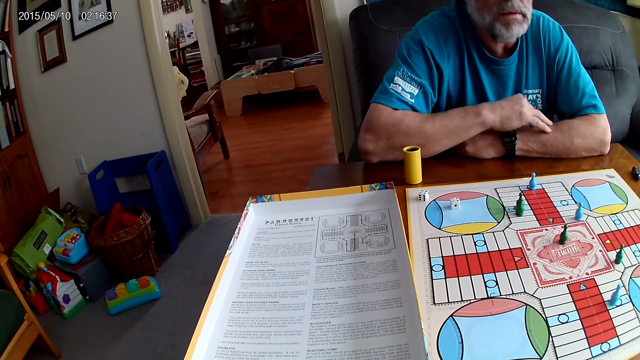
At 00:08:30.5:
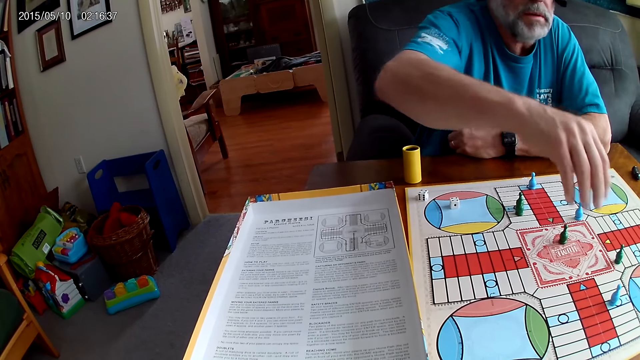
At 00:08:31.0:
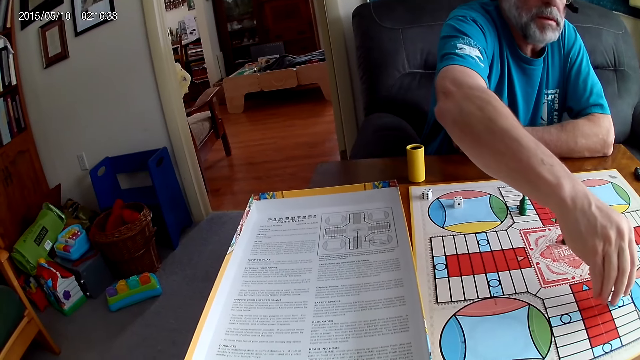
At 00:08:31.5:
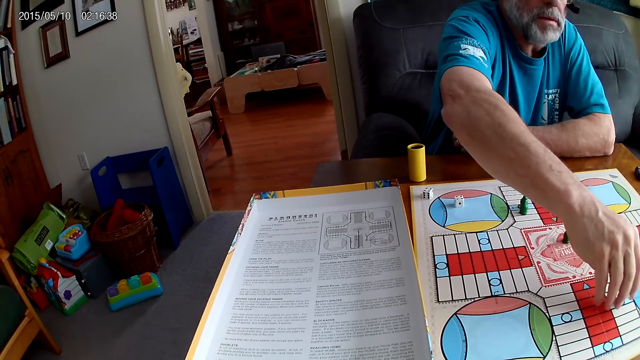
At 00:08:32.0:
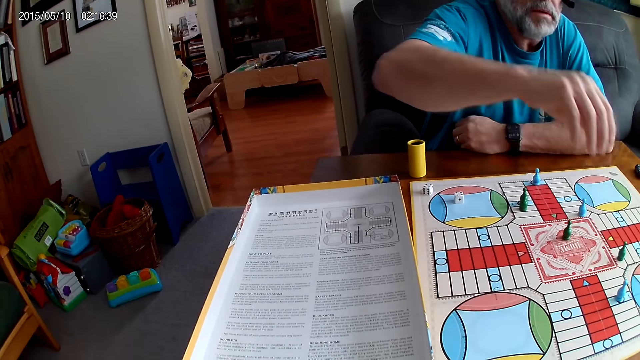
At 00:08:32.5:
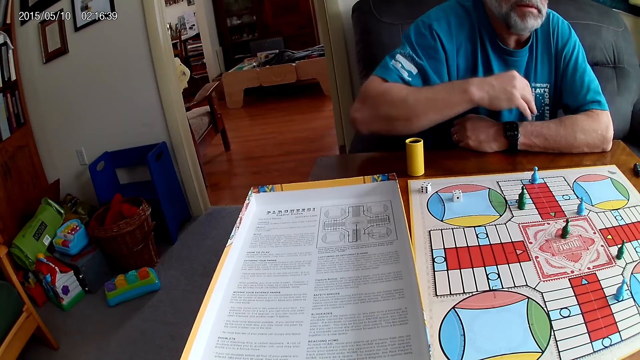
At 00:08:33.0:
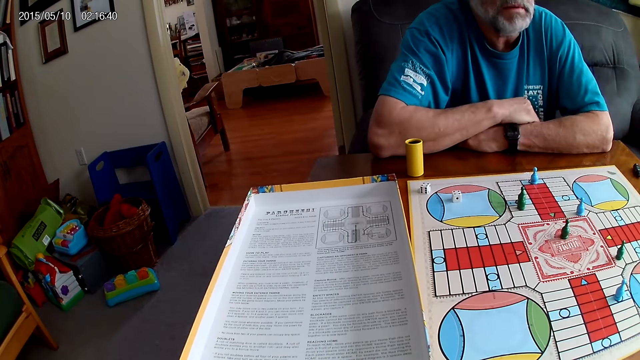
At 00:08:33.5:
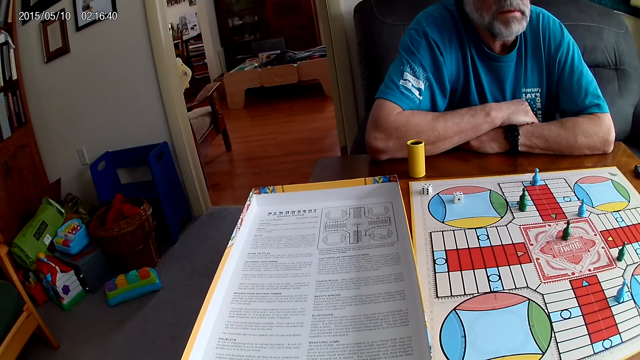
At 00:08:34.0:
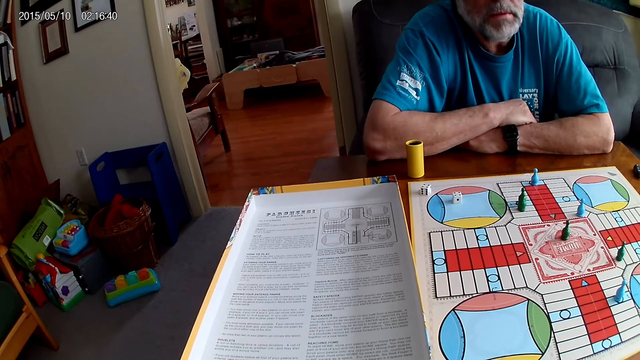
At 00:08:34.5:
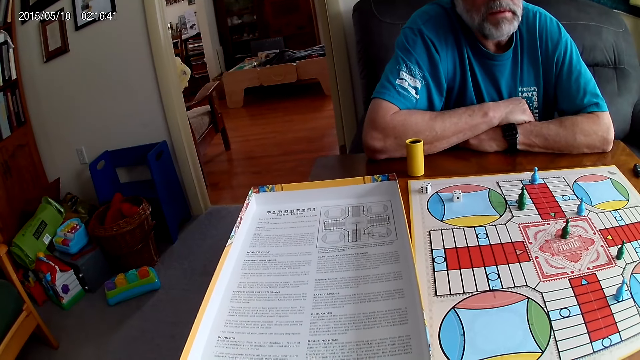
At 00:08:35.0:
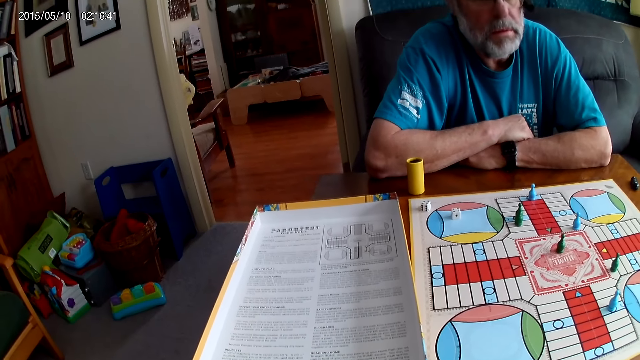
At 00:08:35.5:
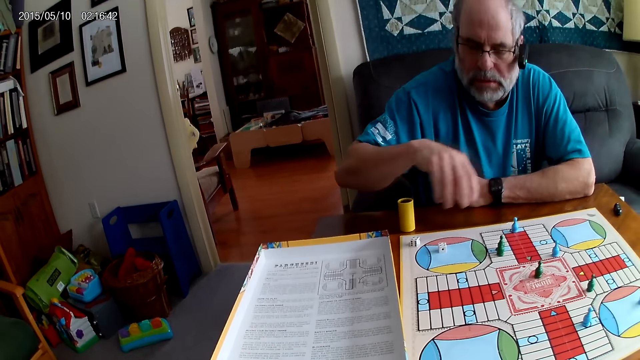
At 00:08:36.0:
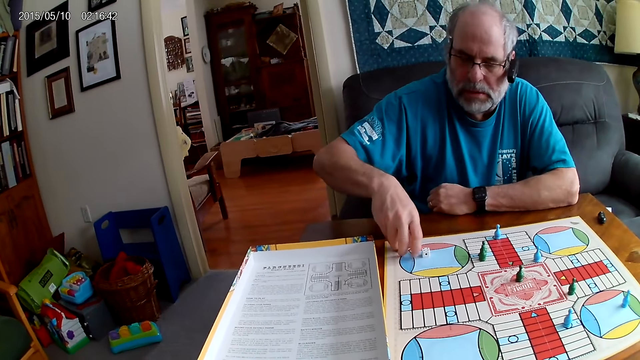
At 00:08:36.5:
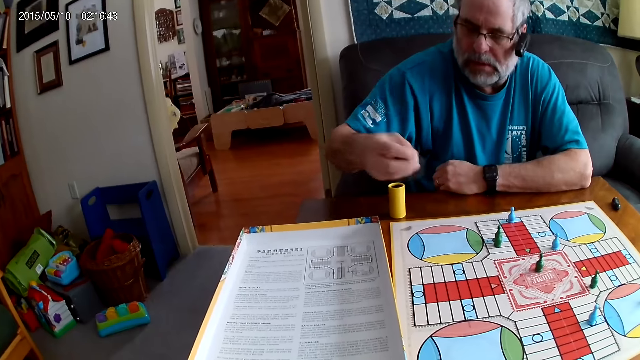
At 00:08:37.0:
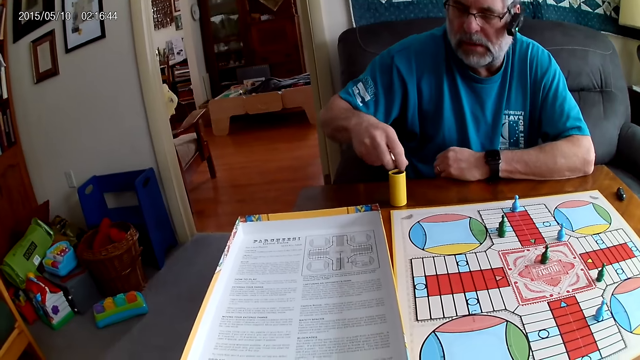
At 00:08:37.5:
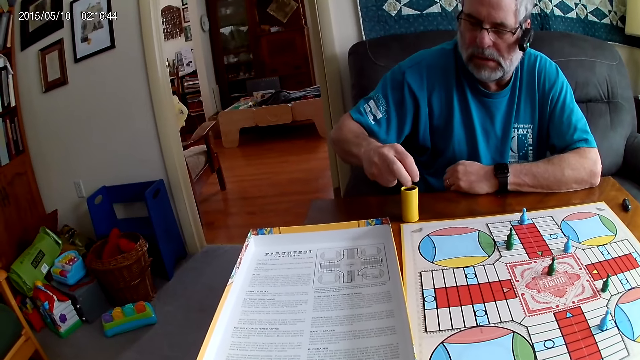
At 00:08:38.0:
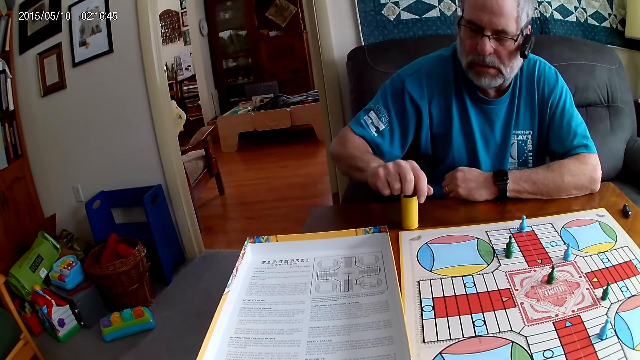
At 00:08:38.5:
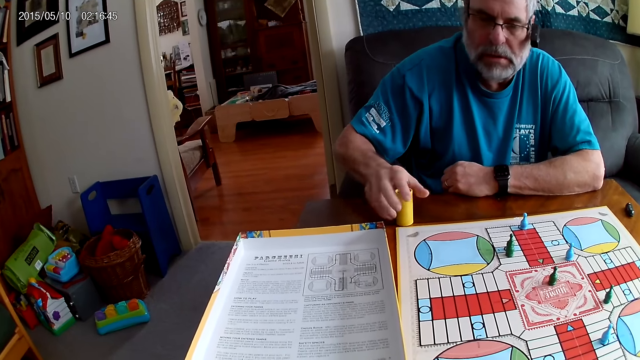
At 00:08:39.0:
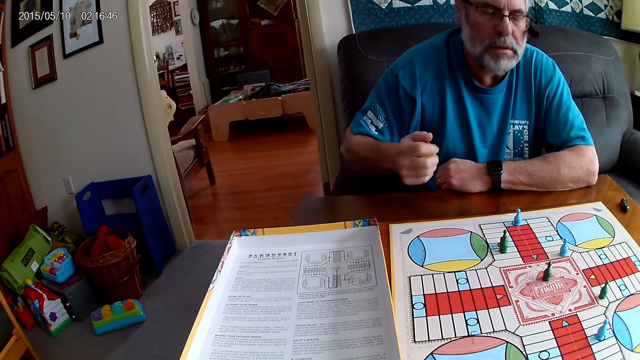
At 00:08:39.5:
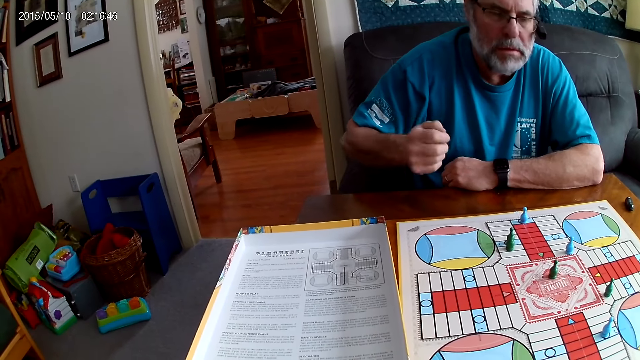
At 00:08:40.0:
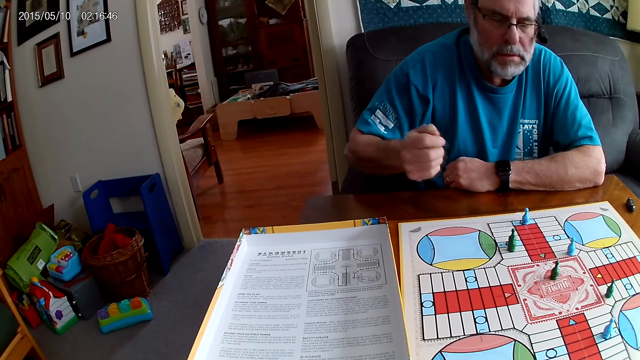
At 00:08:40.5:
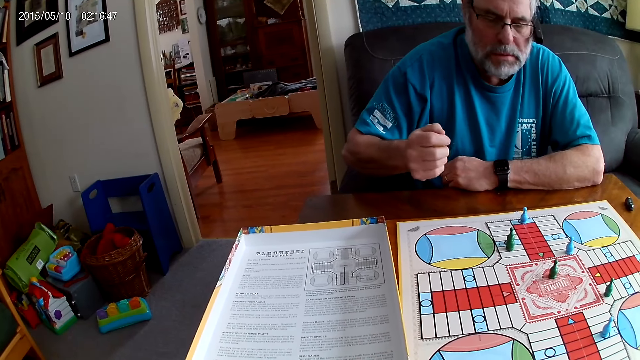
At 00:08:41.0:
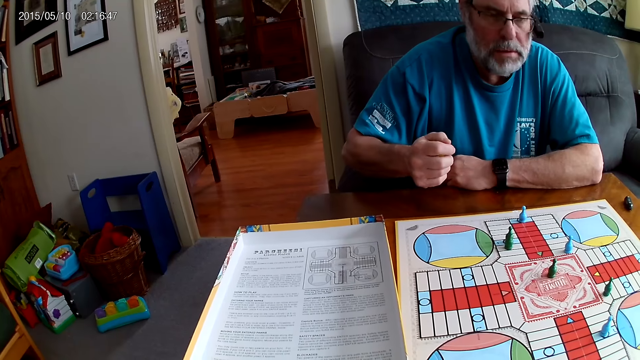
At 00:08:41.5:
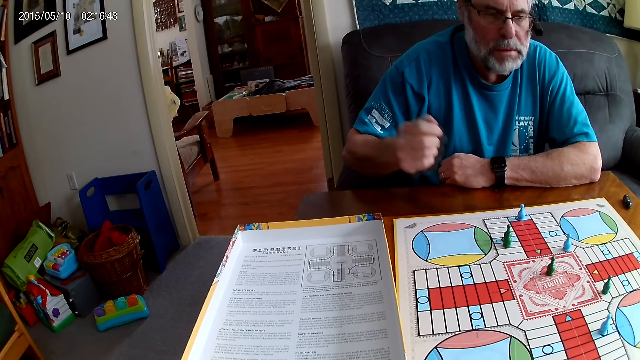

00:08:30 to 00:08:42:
A man touches the green pawn on the Ludo board with his right hand. The camera wearer reads the instruction. The man picks the dice on the table with his right hand. He puts the dice in the container with his right hand. He shuffles the dice in the container with his right hand.

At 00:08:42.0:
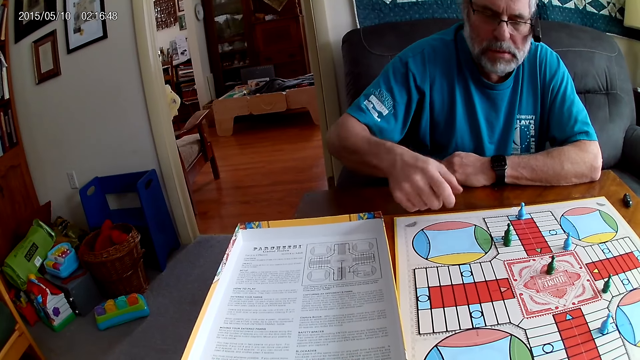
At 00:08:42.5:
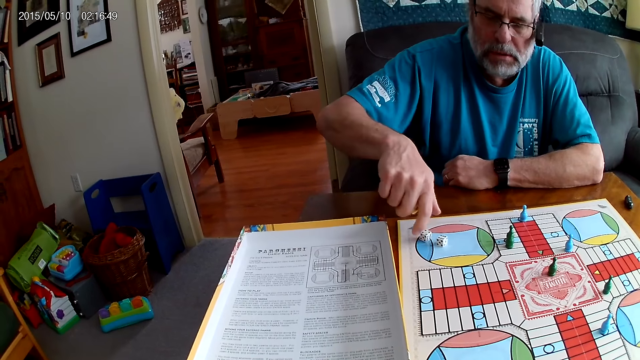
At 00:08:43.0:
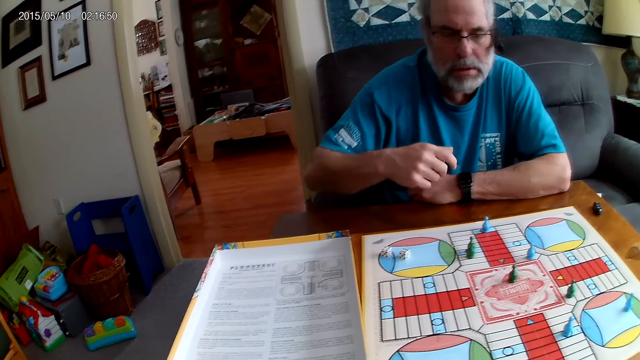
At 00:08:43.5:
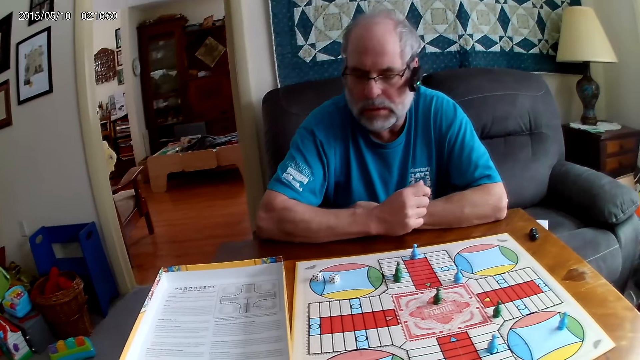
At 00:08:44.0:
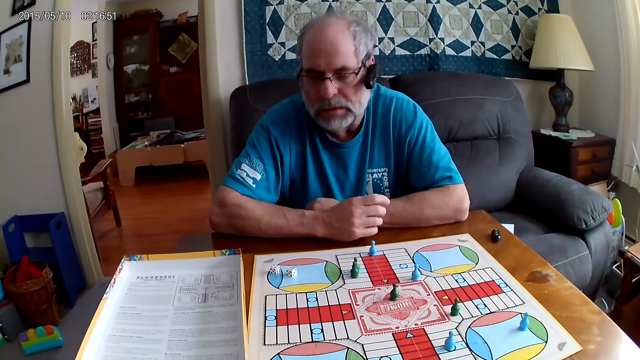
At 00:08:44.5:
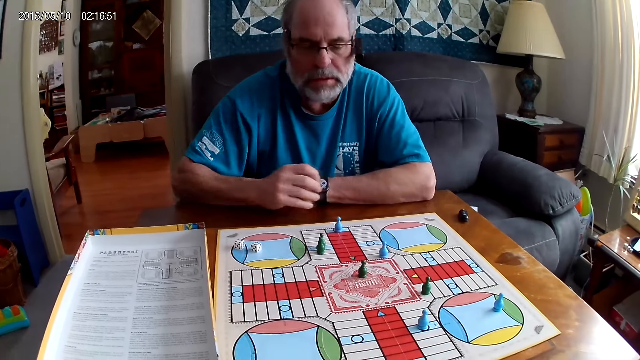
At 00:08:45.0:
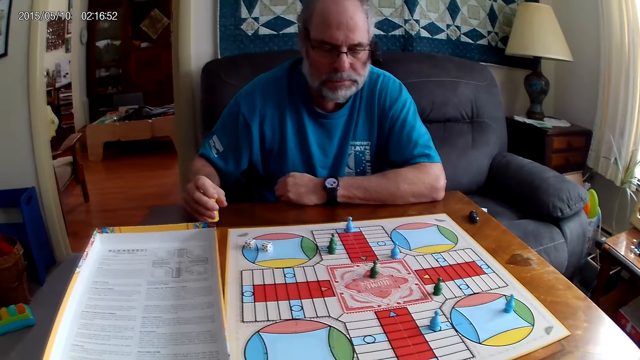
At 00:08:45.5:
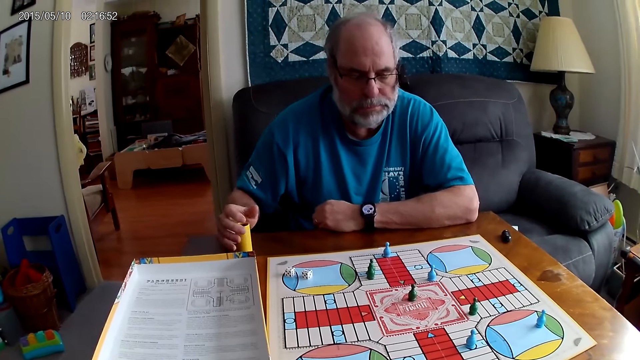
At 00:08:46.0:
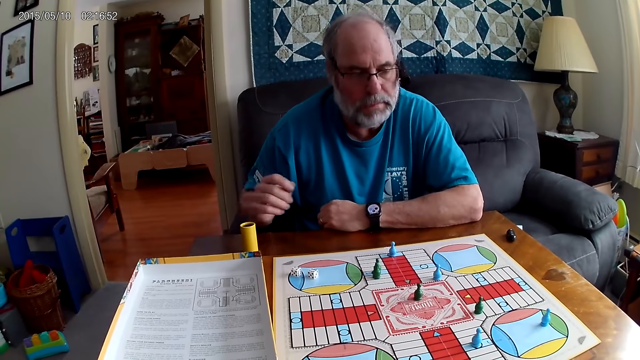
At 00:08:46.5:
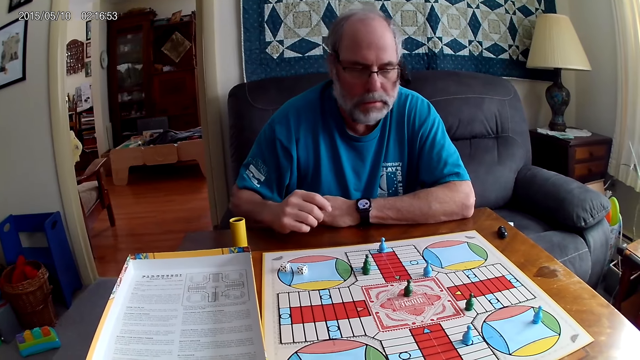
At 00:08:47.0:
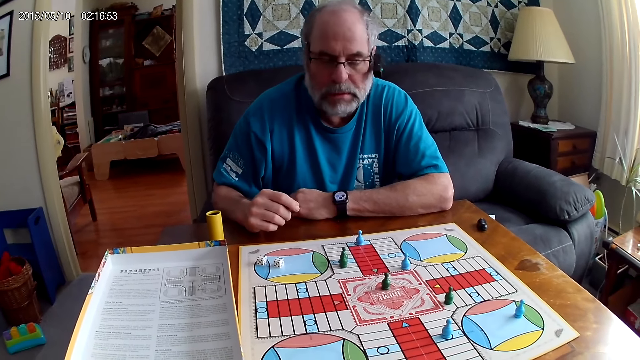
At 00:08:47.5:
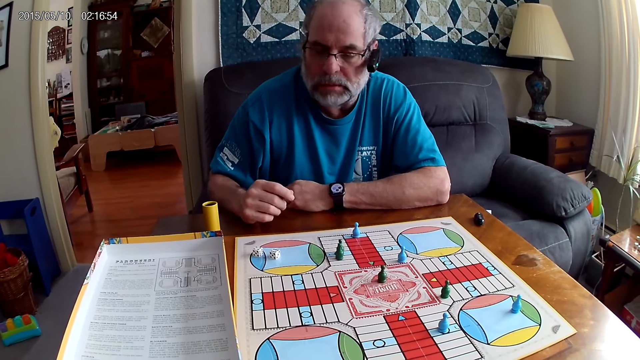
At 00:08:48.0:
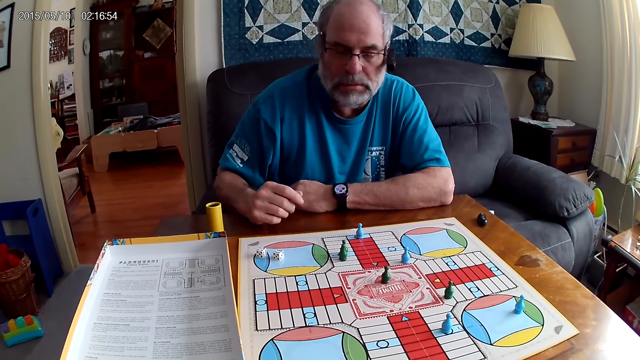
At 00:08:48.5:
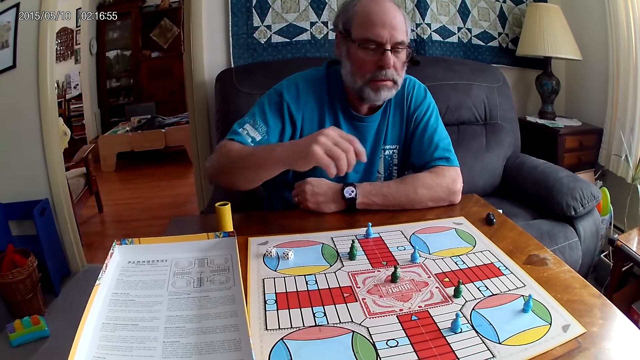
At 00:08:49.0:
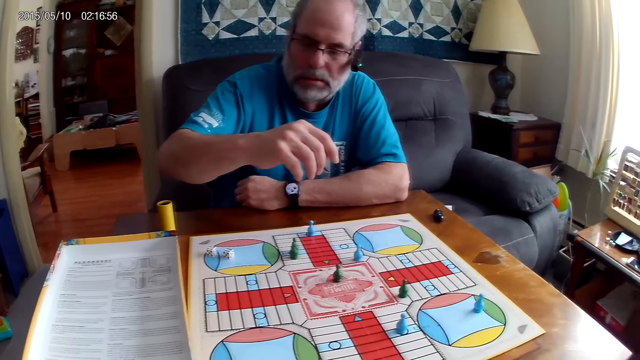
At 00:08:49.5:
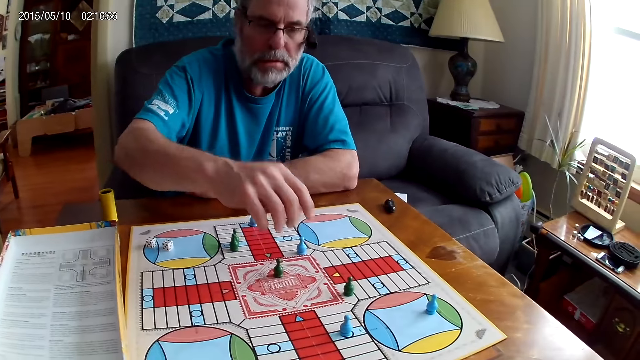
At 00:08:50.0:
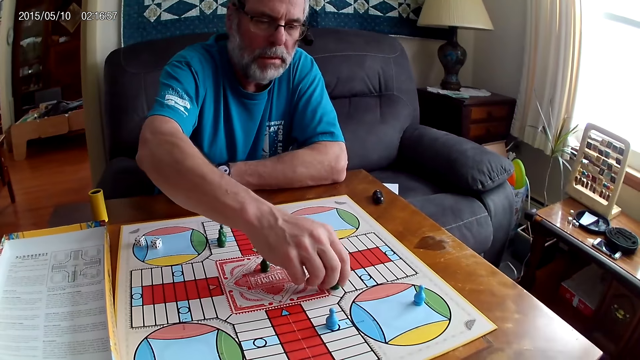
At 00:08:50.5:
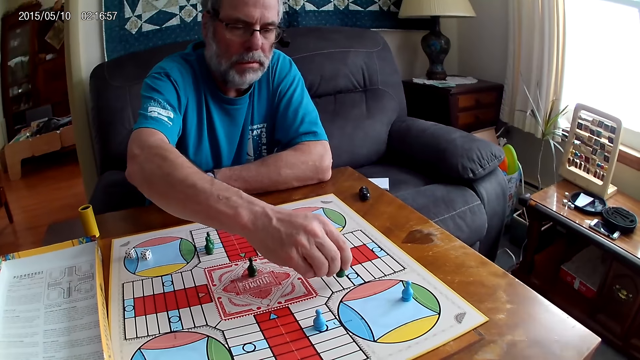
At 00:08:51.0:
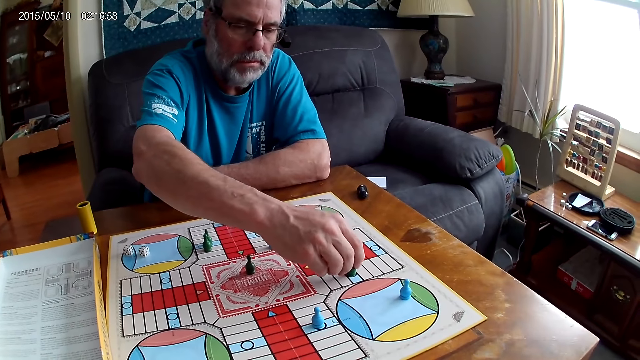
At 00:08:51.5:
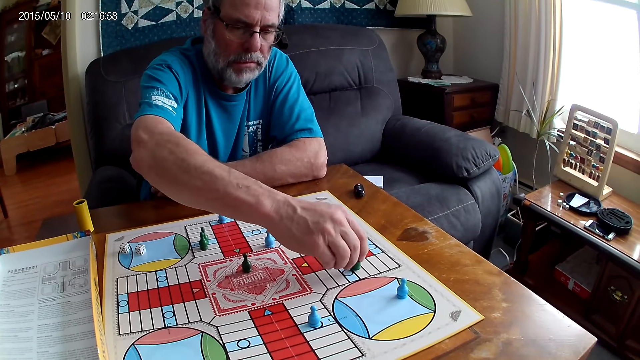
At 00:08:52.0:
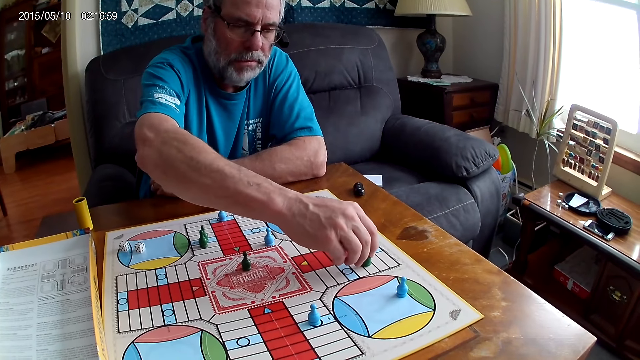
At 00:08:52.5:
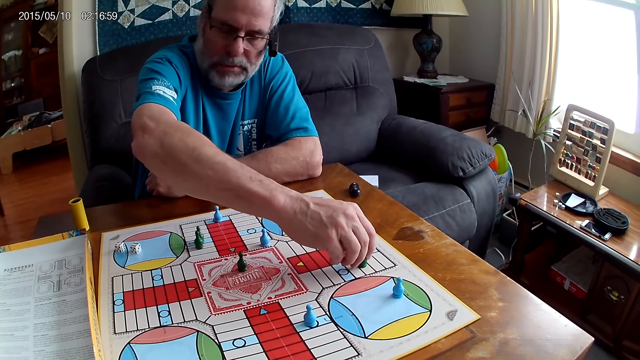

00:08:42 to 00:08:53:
A man pours the dice on the Ludo board with his right hand. He places the container on the table with his right hand. He moves a green pawn with his right hand through some cells on the Ludo board.
